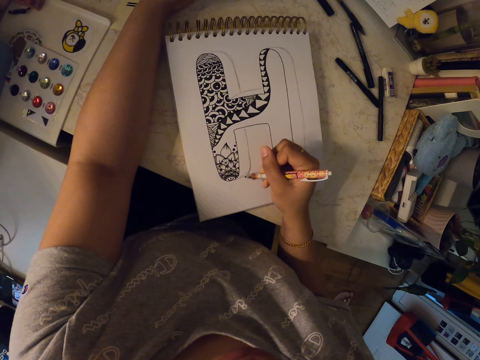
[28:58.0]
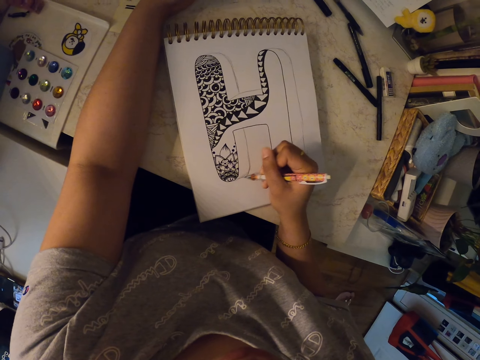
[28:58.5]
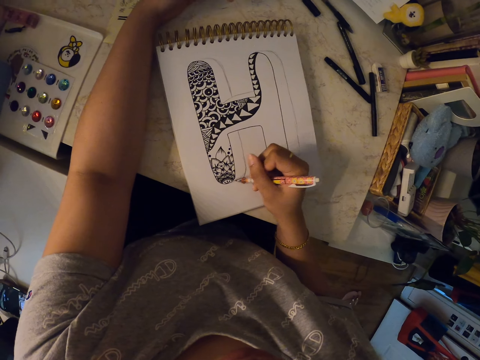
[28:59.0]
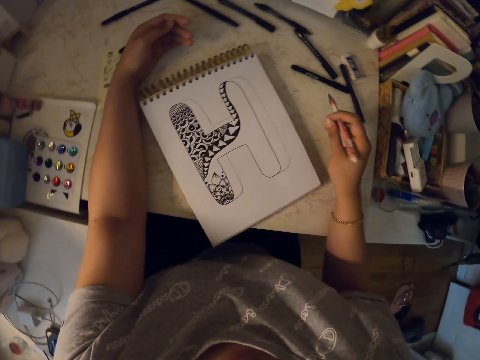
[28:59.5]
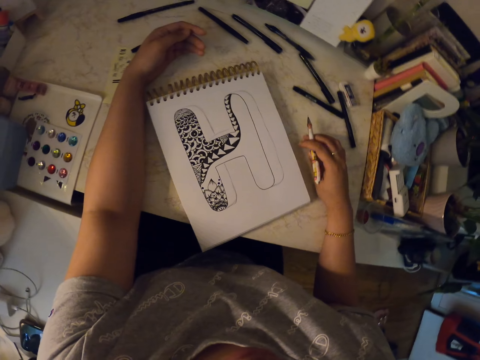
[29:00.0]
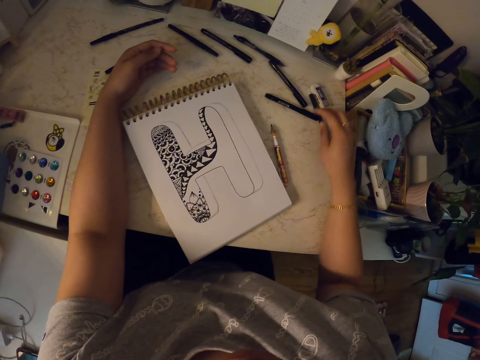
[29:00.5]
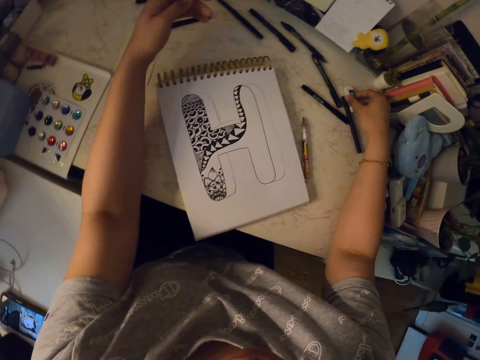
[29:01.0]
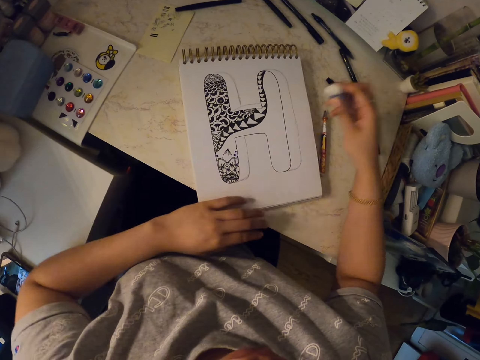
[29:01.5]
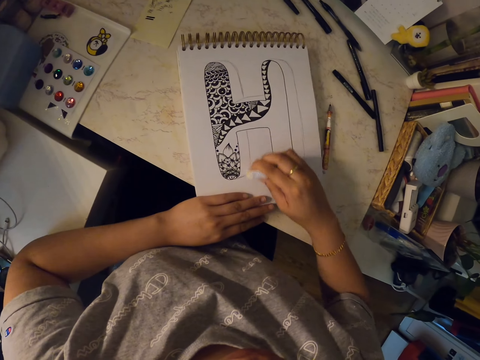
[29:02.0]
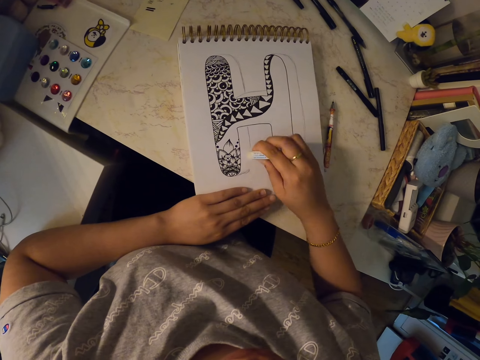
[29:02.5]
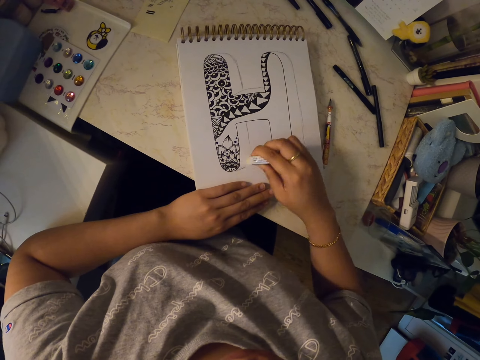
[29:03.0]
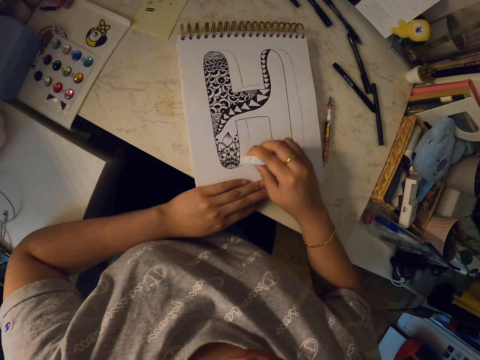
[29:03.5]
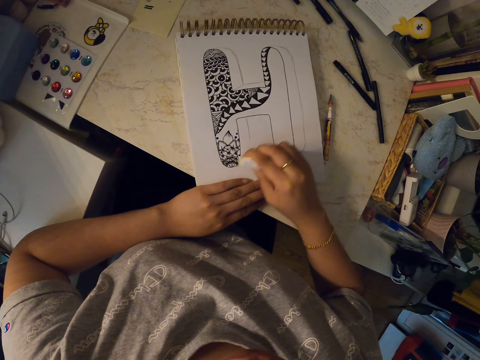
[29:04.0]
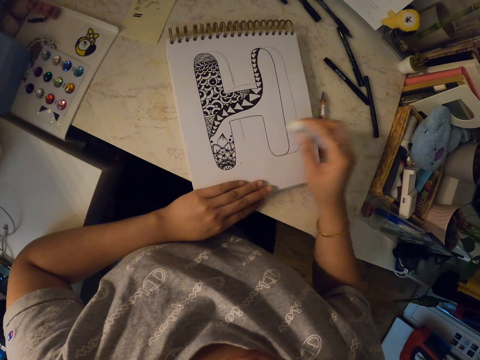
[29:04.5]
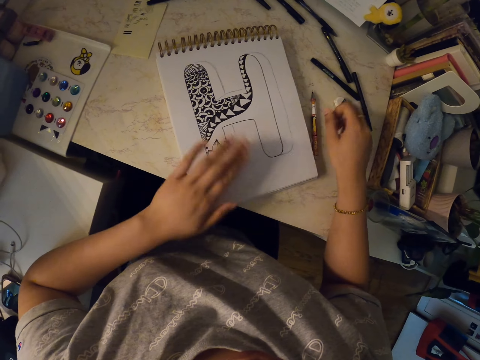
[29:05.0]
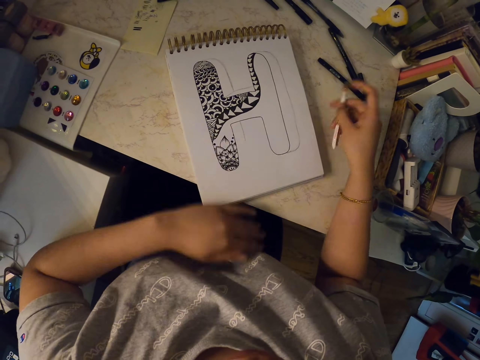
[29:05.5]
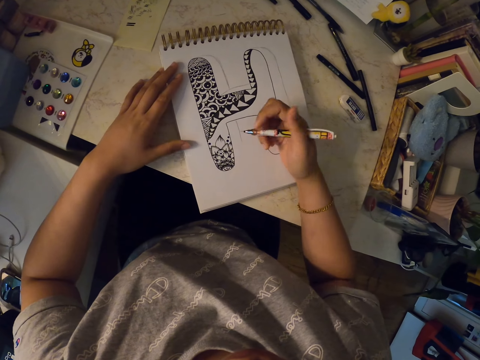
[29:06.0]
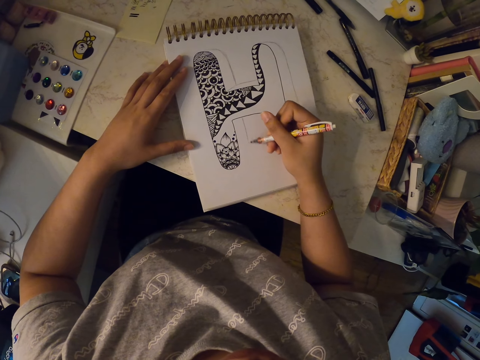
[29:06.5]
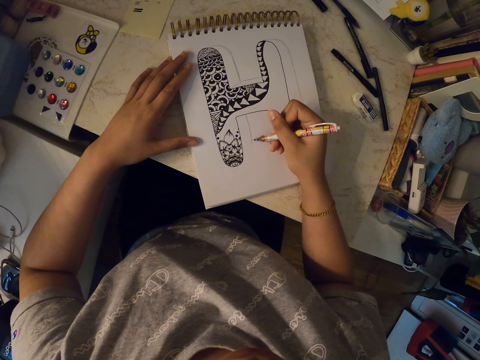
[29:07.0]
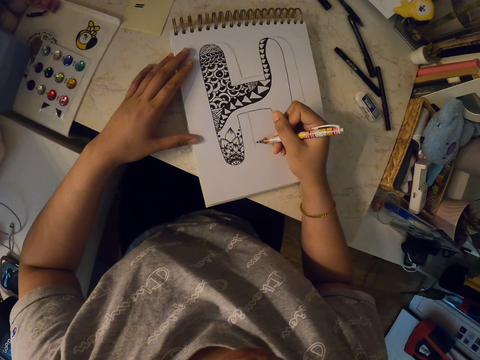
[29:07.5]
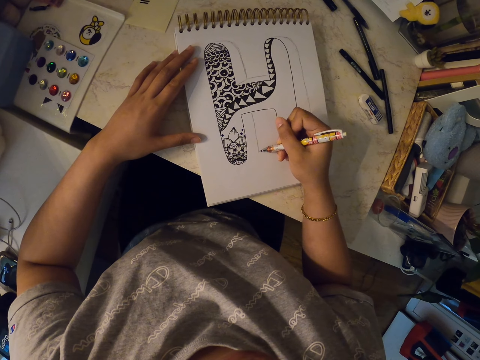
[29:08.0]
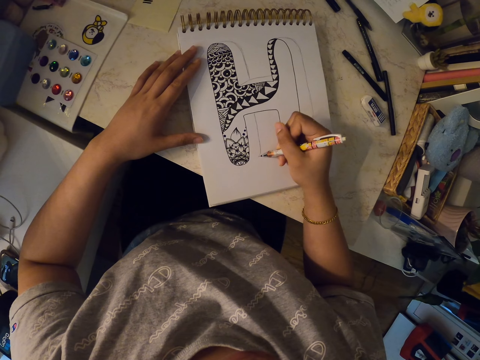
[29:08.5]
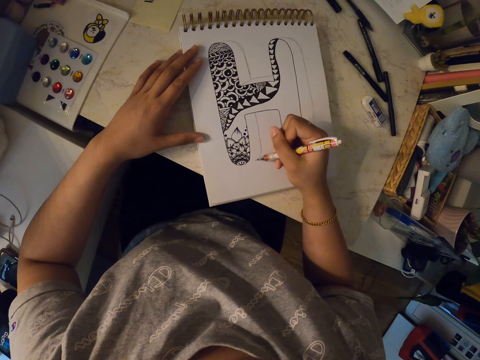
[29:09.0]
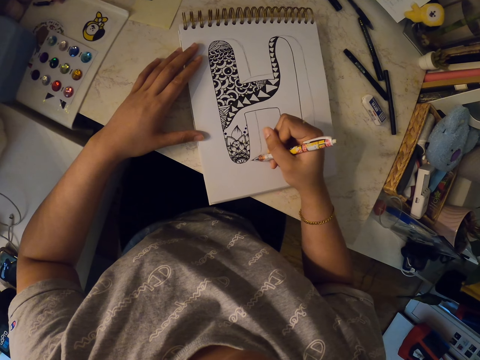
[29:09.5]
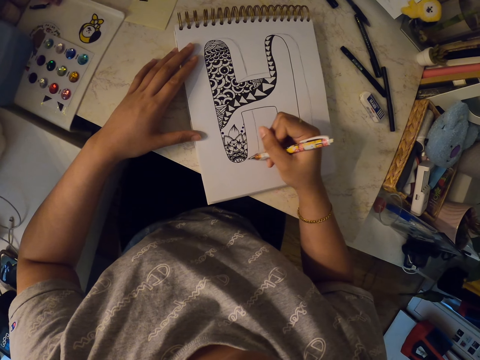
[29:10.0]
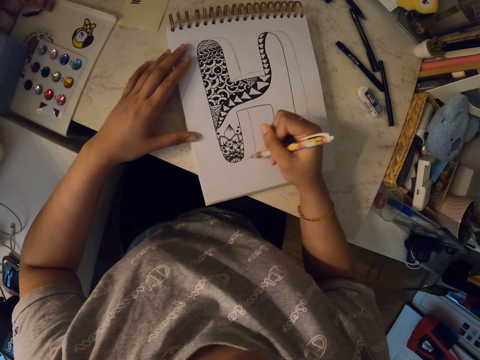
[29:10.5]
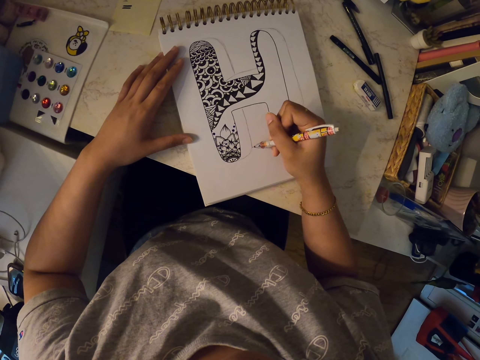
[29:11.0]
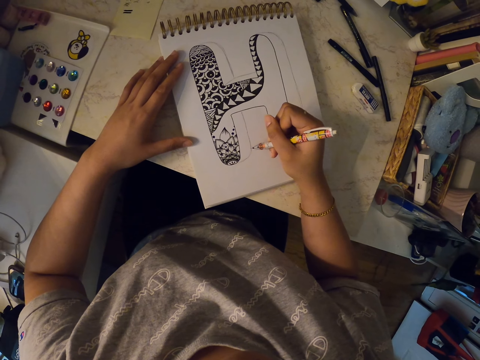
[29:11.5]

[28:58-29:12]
The camera wearer puts the pen or pencil on the table. She picks up an eraser. She erases the drawing using the eraser. She puts the eraser on the table. She dusts off the drawing book using her hand. She picks up the pencil. She draws on the drawing book using the pen.

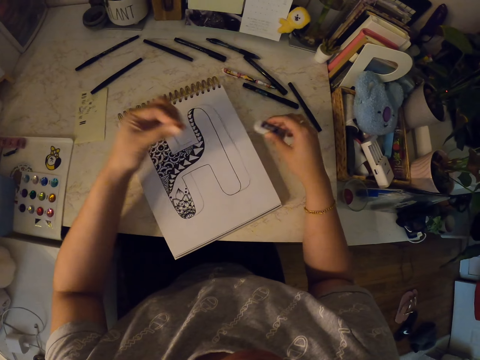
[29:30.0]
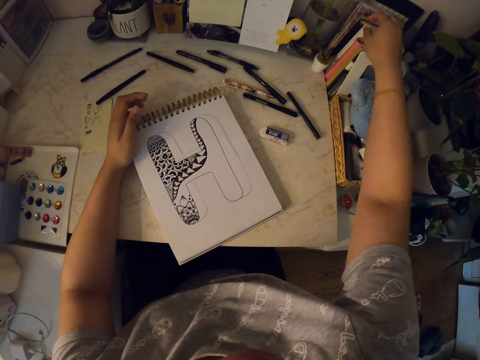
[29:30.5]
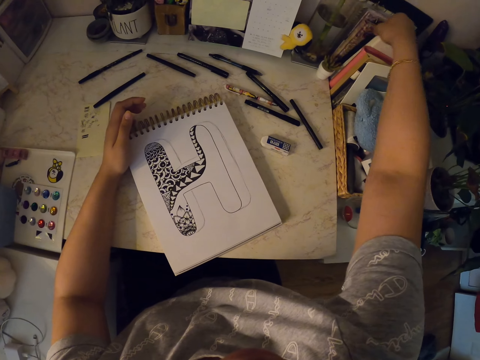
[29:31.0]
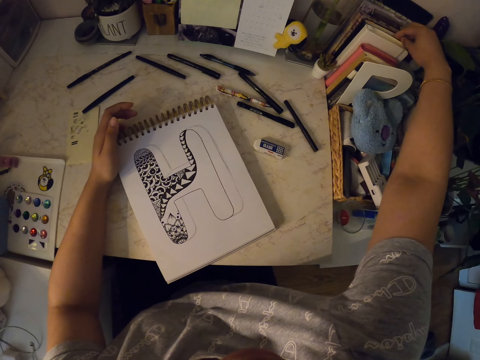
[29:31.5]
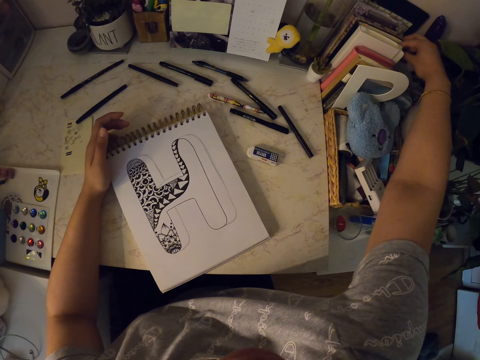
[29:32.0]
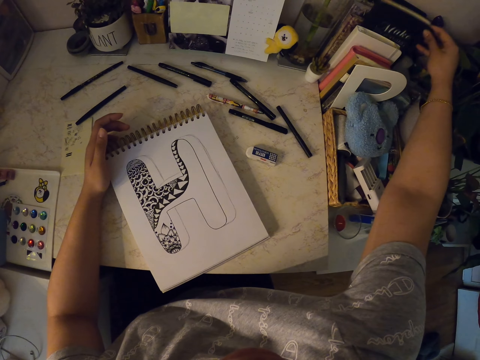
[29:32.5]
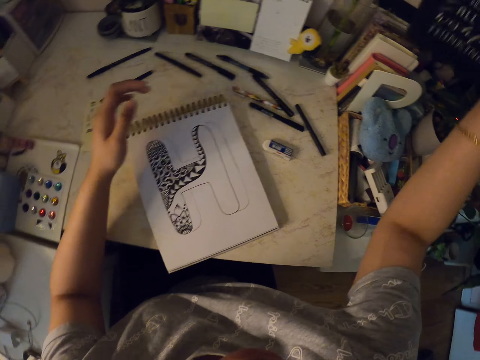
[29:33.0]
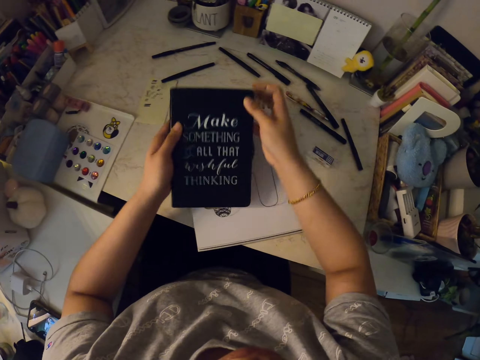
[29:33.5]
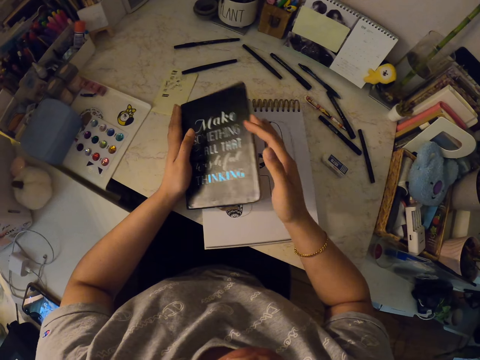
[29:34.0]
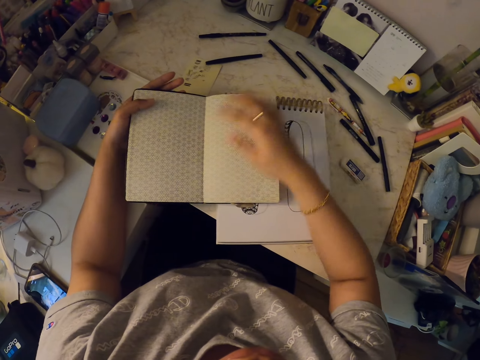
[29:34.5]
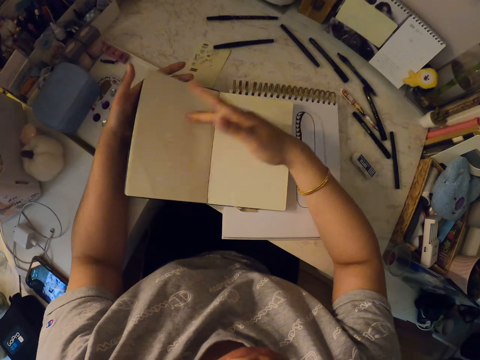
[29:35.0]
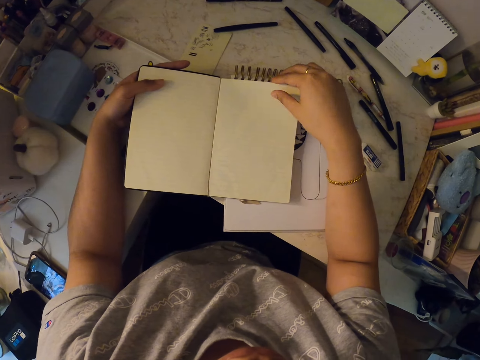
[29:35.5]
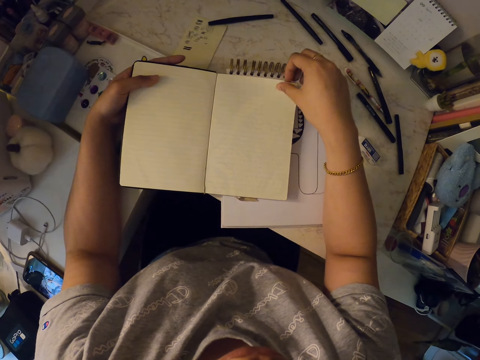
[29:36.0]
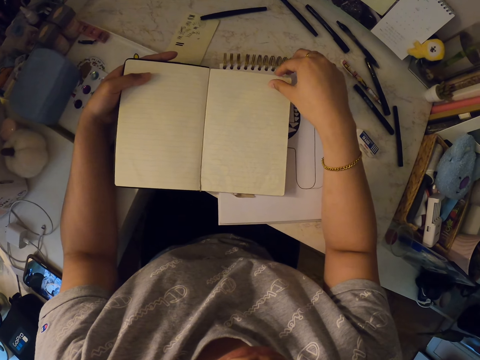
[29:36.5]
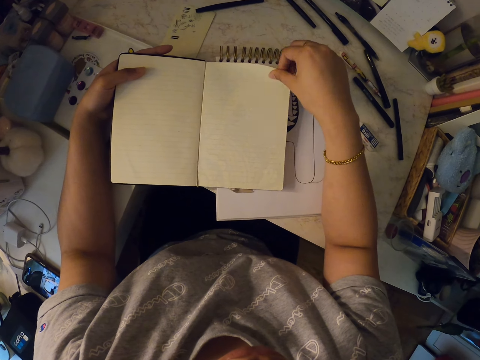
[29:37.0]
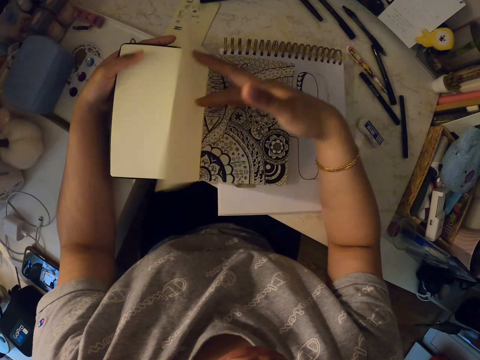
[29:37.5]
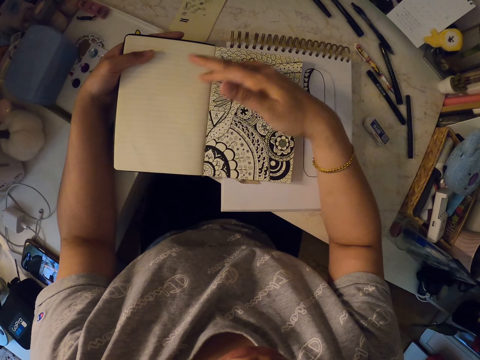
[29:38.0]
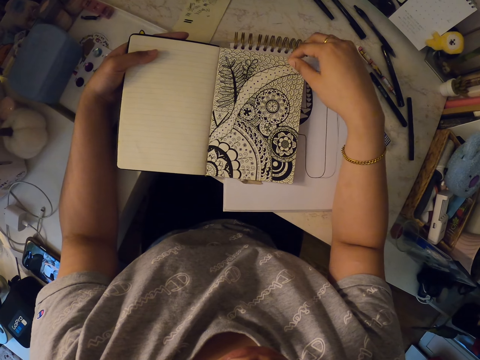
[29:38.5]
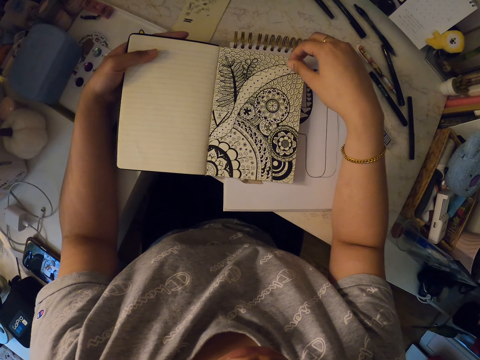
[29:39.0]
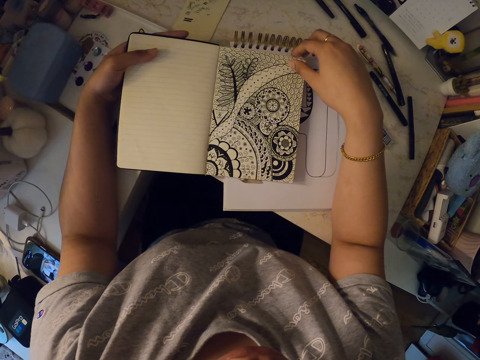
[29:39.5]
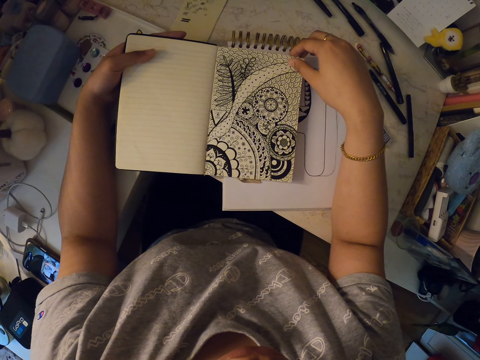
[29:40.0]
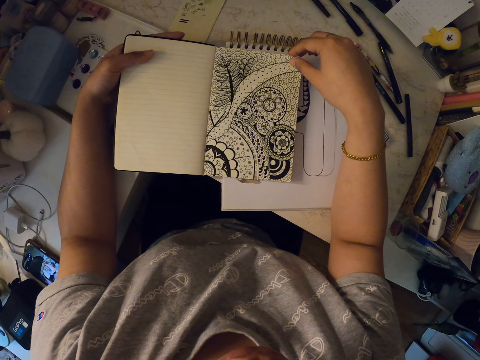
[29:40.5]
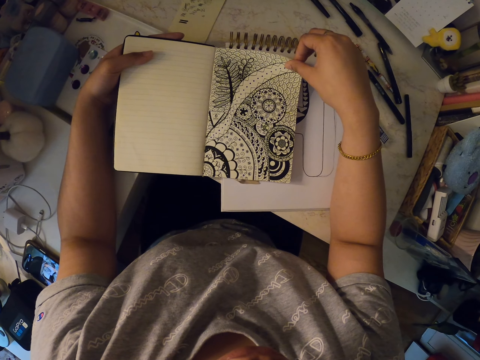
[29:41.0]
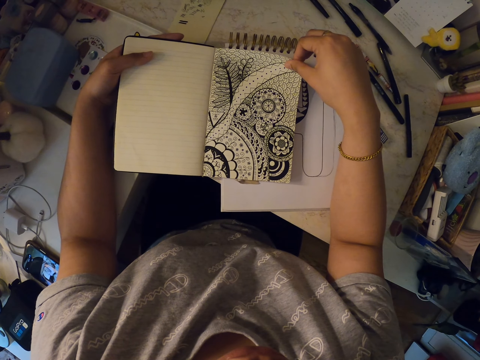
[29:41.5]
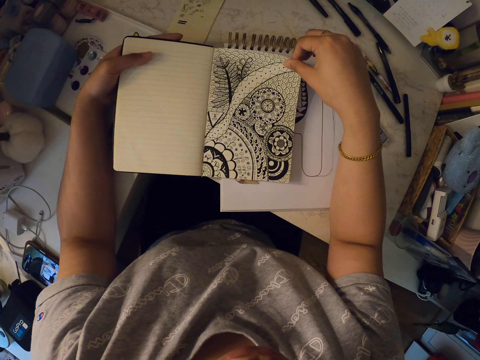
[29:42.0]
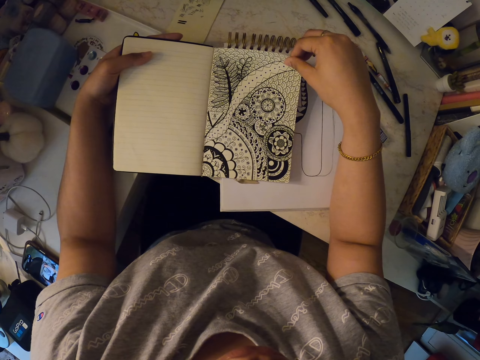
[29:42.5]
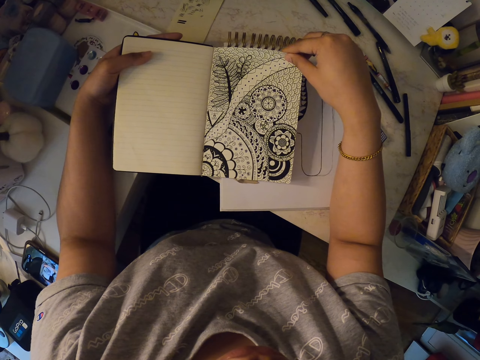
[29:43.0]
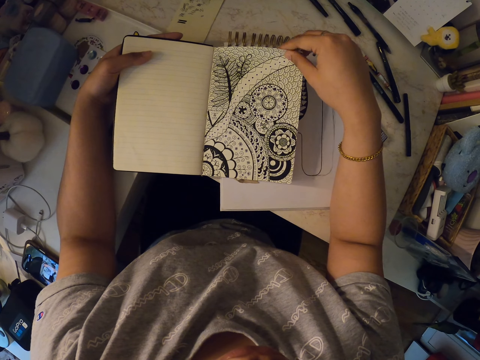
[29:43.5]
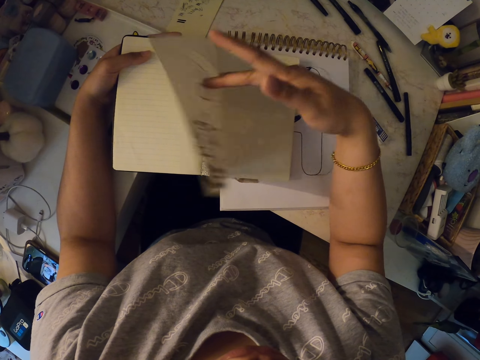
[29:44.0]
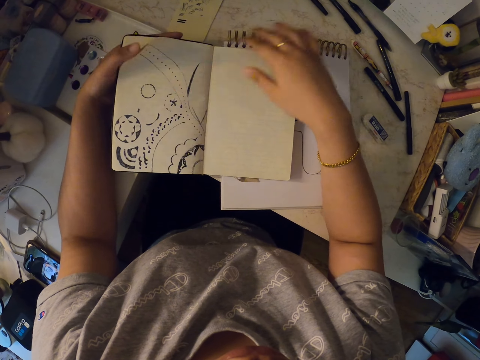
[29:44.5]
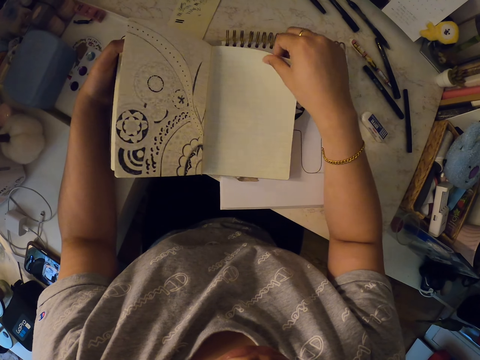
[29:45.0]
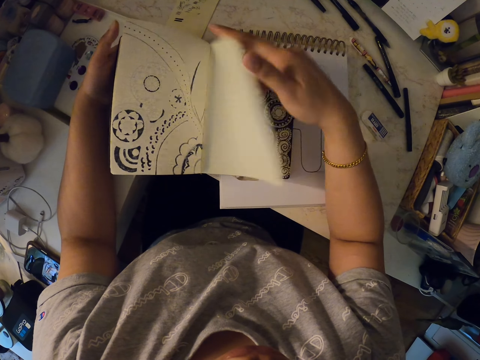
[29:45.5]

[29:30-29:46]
The camera wearer puts the eraser on the table. They pick up a notebook. They put the notebook on the drawing book. They open the notebook. They stare at a picture. They open pages of the notebook.
